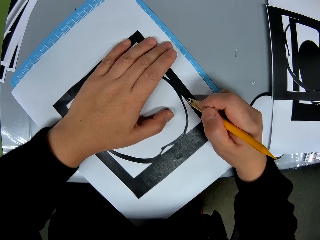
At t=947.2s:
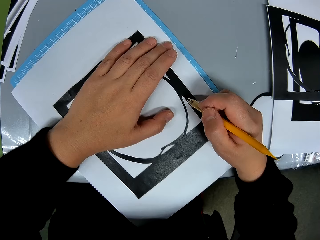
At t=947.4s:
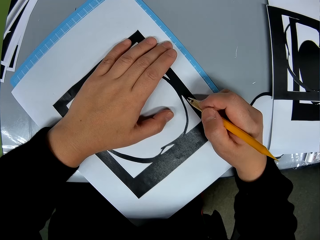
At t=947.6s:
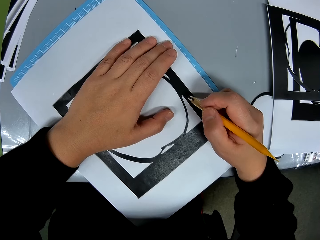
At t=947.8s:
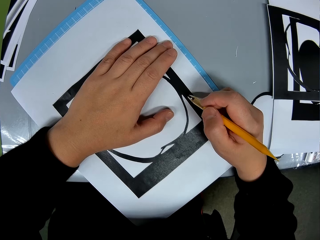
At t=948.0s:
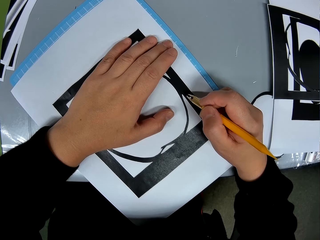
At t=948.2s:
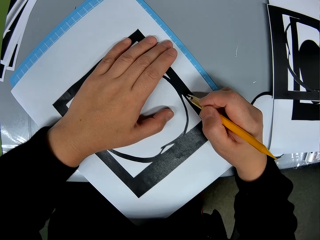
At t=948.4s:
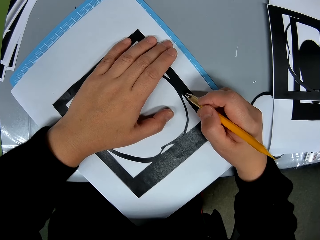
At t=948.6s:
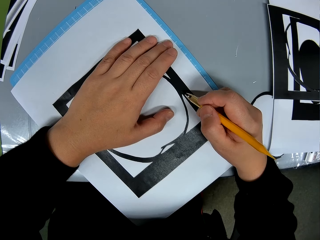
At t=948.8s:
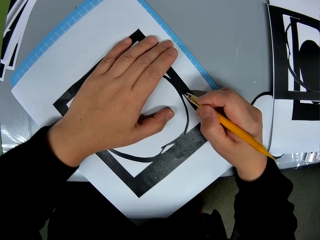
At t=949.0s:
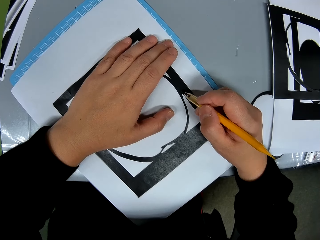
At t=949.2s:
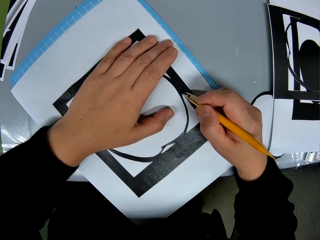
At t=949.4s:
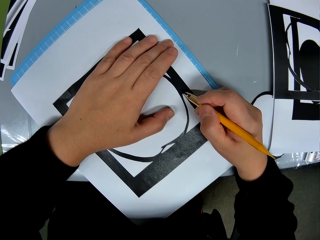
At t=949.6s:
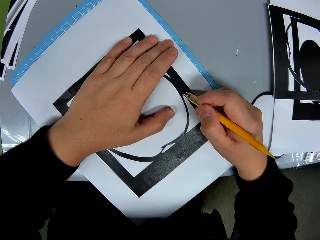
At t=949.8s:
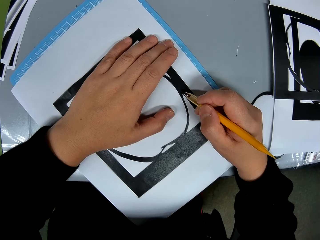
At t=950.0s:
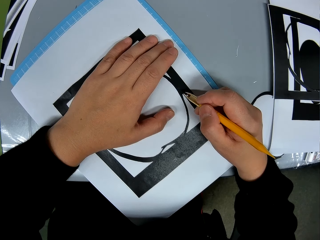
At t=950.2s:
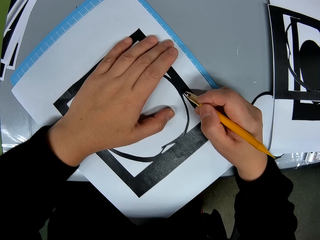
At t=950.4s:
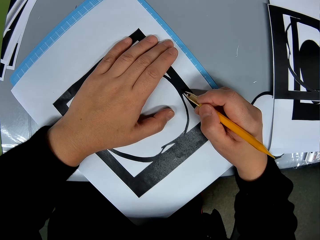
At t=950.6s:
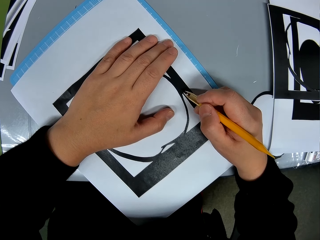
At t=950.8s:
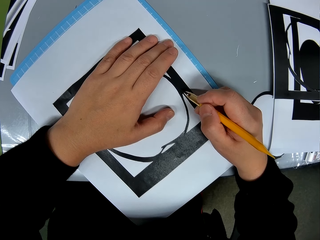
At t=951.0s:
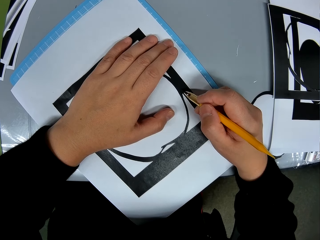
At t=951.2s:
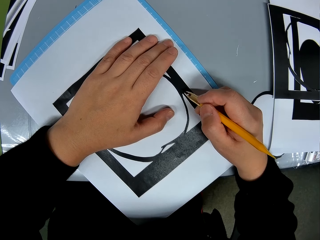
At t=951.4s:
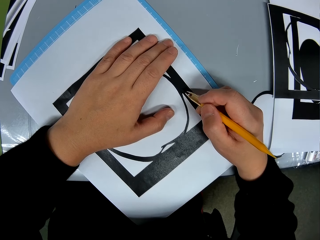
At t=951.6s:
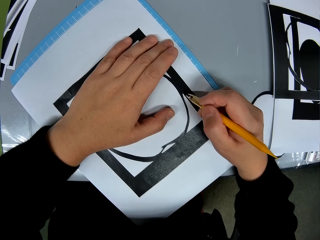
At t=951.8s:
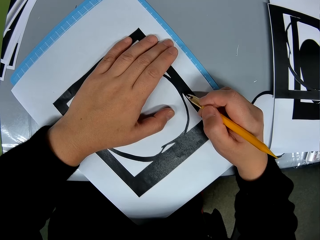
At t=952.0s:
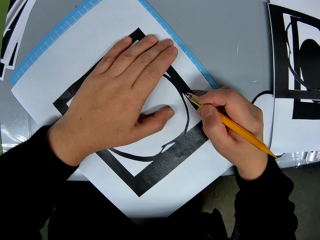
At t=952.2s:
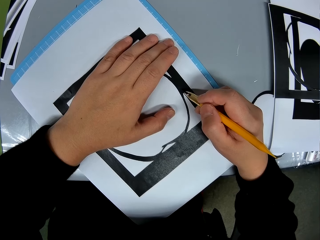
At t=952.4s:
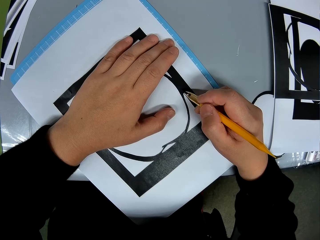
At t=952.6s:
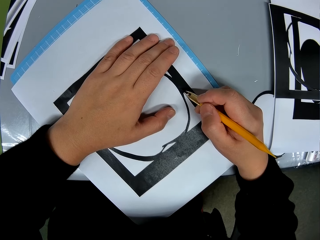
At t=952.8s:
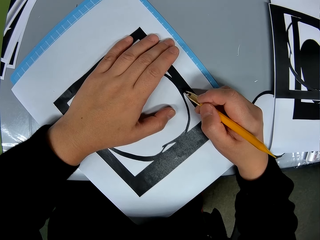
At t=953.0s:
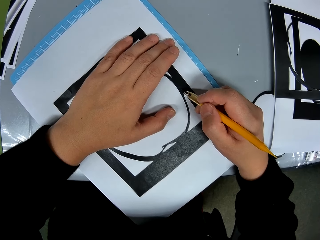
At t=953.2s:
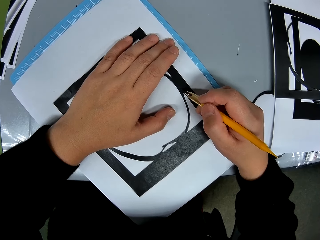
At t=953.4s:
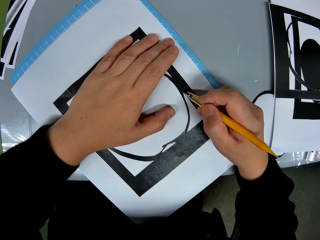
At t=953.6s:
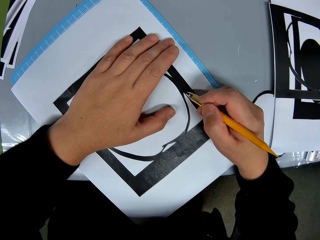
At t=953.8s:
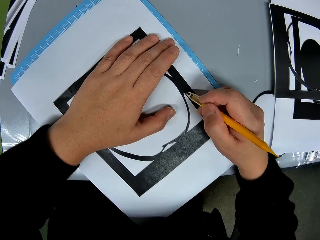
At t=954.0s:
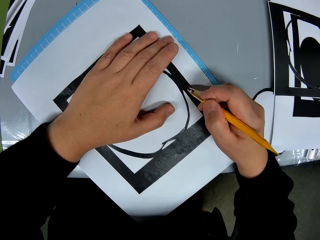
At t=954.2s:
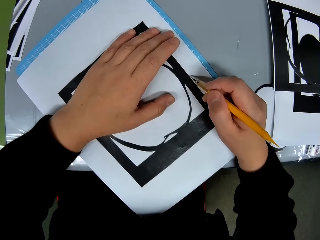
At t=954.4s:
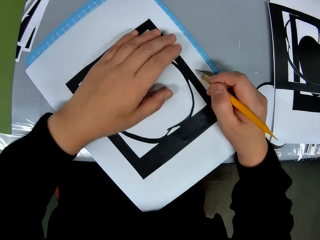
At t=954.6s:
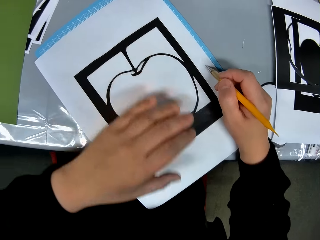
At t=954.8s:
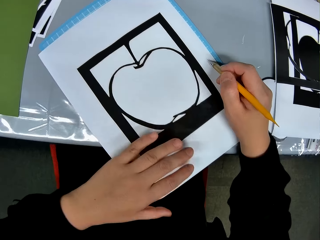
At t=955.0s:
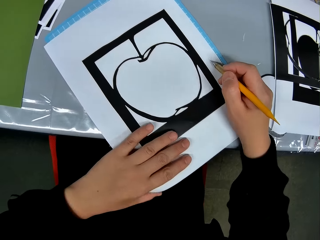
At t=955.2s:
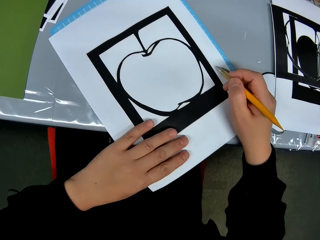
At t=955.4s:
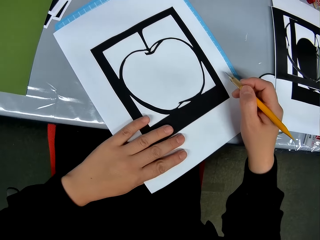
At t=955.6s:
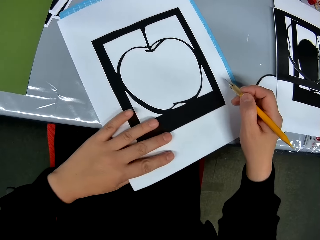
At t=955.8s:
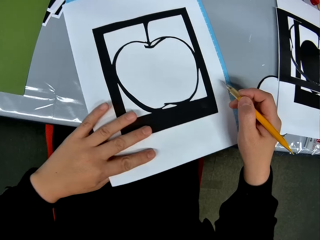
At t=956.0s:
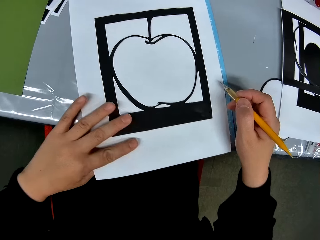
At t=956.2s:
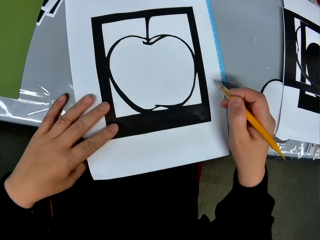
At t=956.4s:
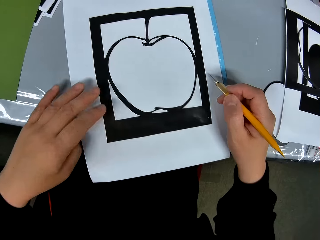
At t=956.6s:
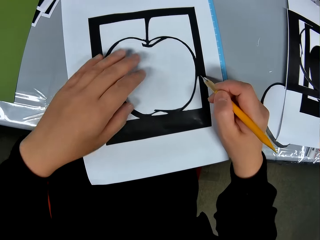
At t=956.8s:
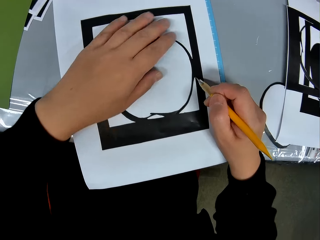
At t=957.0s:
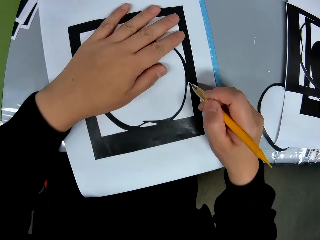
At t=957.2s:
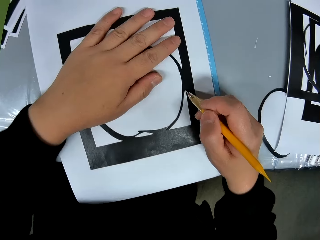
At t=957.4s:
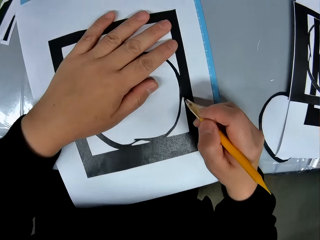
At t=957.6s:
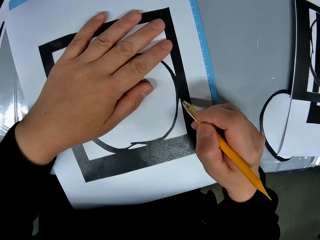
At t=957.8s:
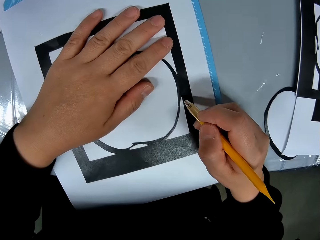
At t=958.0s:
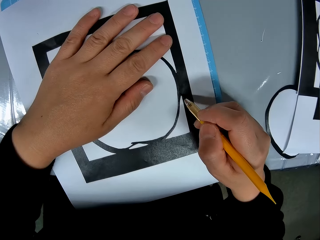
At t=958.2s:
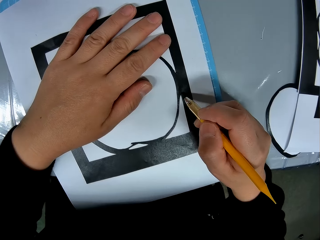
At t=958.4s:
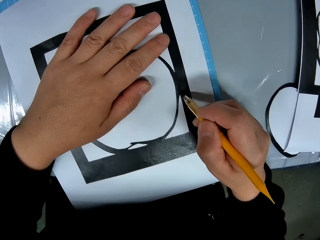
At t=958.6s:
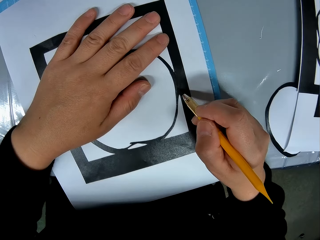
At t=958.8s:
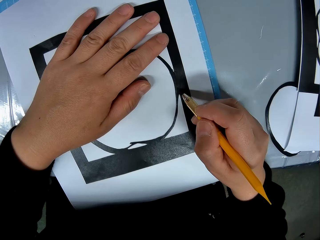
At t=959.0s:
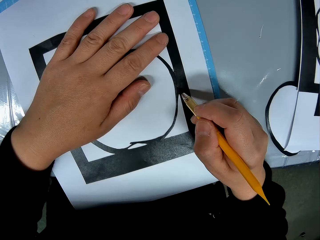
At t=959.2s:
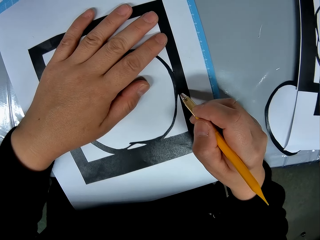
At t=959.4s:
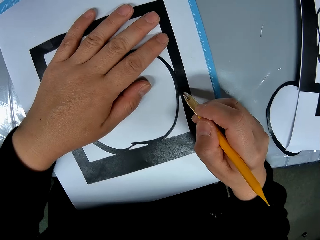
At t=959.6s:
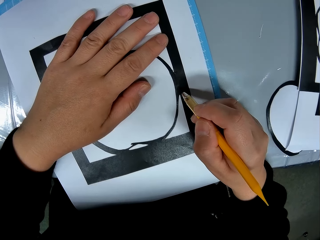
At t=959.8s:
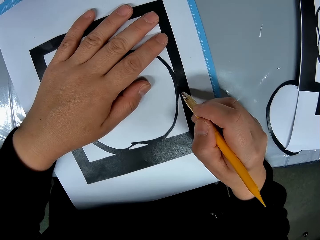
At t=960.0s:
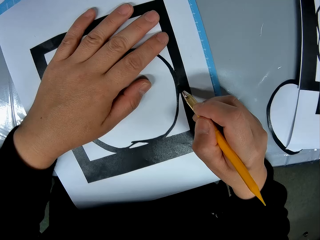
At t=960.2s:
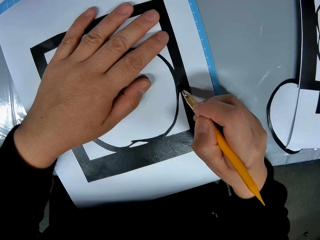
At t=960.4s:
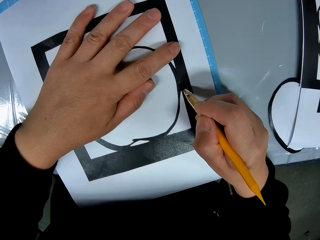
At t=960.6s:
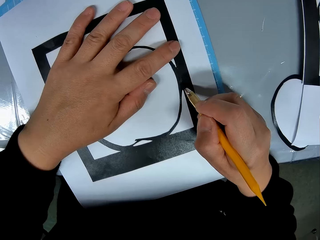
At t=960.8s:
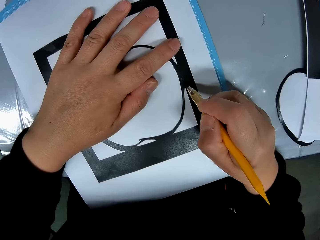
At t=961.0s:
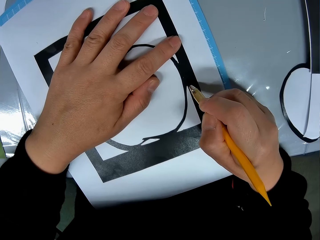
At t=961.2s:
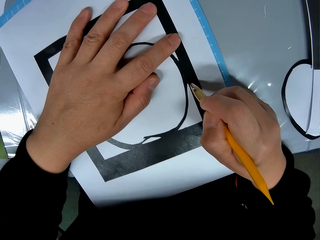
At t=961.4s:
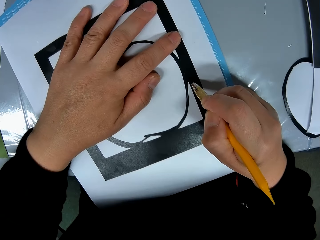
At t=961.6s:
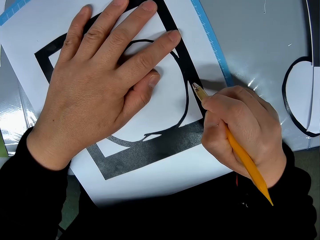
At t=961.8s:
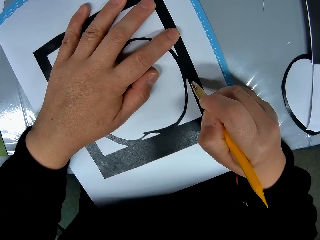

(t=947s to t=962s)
The camera wearer adjusts the placement of the drawing book on the table with a hand. They move a hand on a piece of drawing paper. They cut out the shape of the object on the drawing book with the cutter.

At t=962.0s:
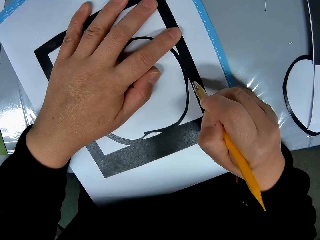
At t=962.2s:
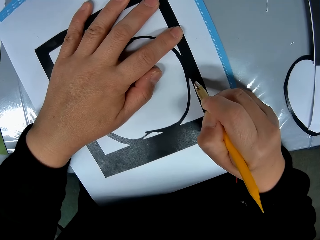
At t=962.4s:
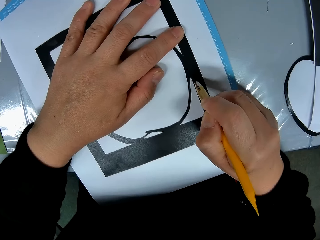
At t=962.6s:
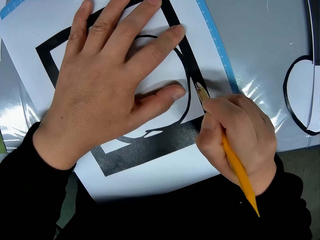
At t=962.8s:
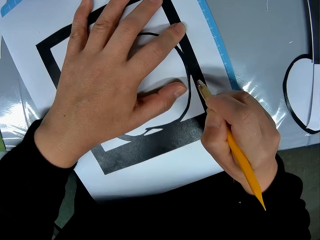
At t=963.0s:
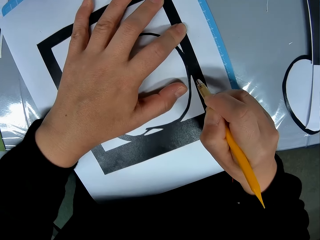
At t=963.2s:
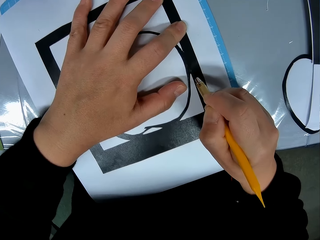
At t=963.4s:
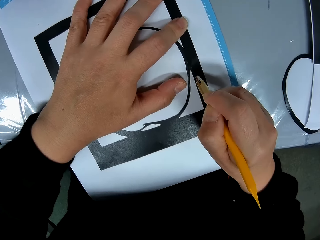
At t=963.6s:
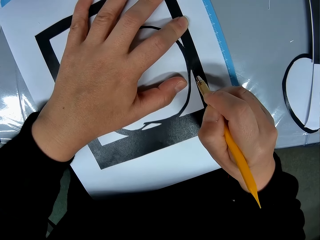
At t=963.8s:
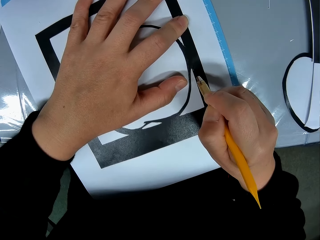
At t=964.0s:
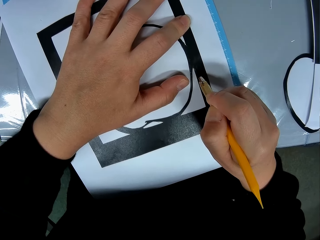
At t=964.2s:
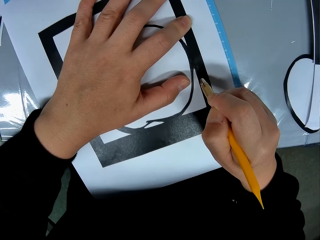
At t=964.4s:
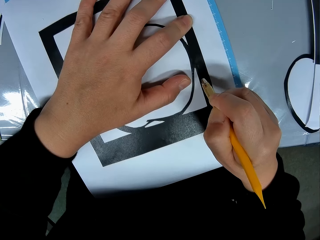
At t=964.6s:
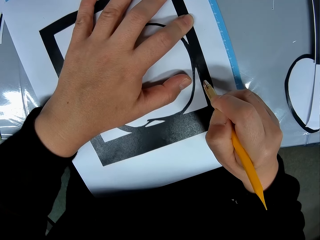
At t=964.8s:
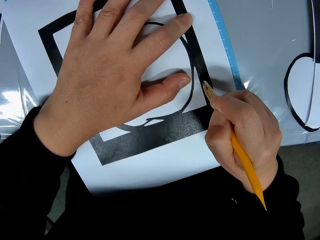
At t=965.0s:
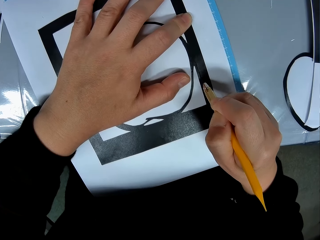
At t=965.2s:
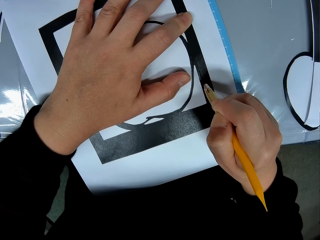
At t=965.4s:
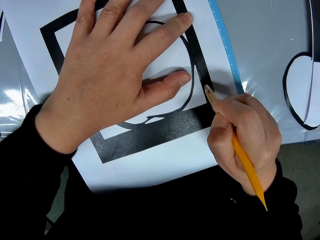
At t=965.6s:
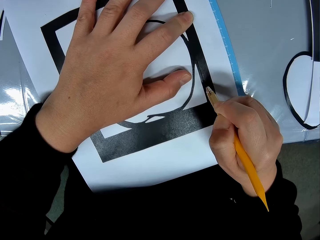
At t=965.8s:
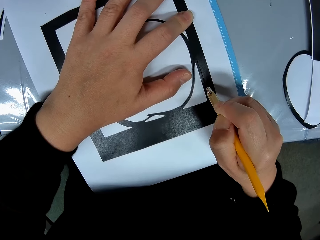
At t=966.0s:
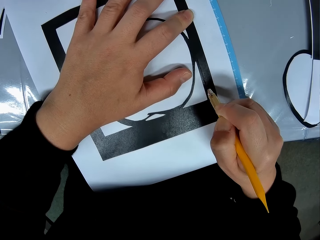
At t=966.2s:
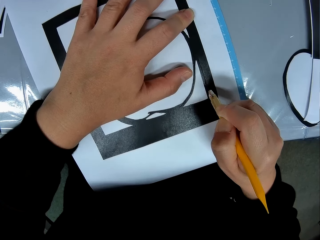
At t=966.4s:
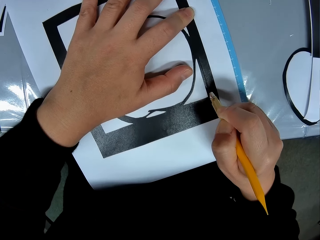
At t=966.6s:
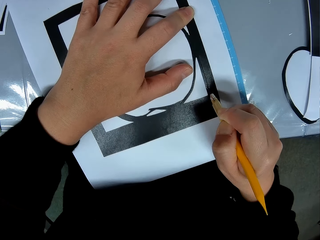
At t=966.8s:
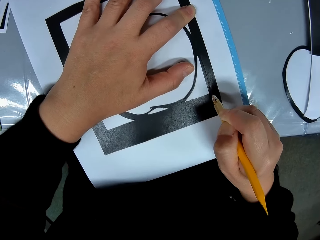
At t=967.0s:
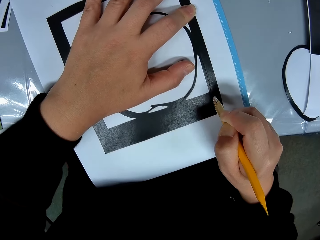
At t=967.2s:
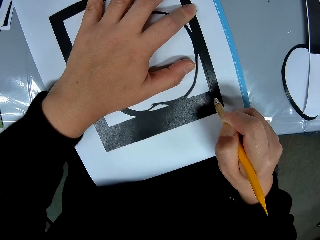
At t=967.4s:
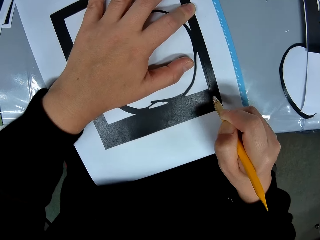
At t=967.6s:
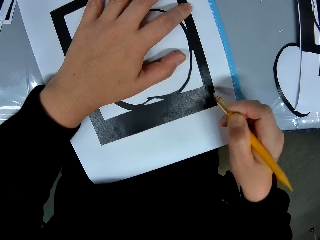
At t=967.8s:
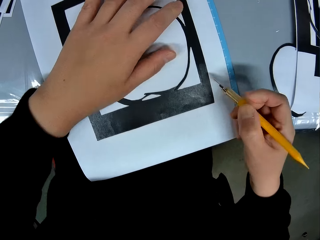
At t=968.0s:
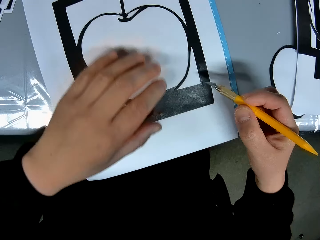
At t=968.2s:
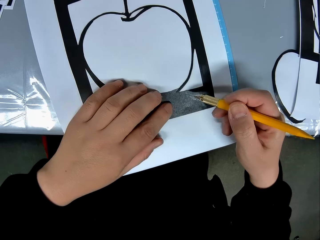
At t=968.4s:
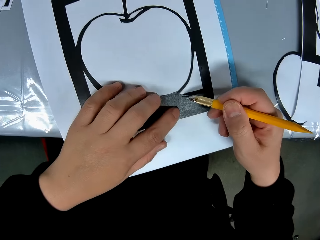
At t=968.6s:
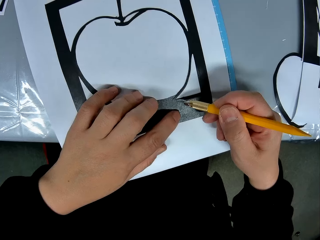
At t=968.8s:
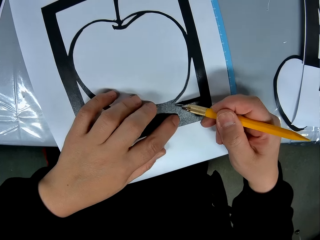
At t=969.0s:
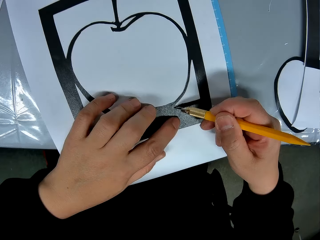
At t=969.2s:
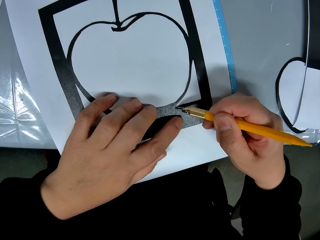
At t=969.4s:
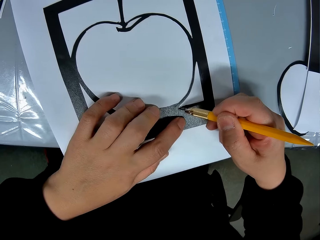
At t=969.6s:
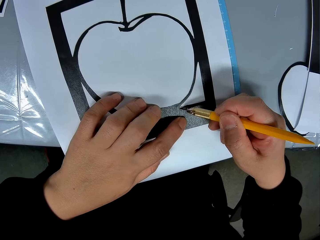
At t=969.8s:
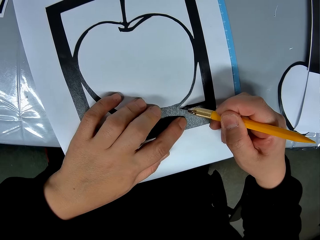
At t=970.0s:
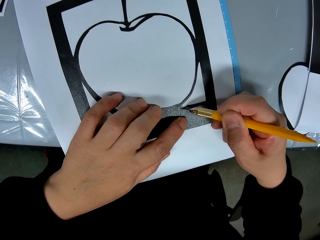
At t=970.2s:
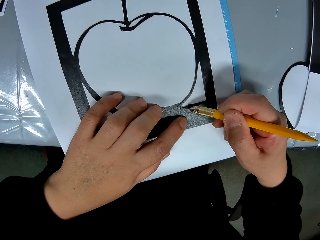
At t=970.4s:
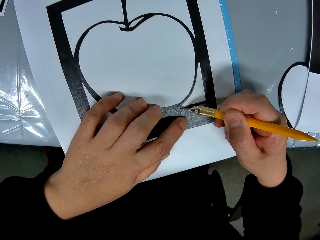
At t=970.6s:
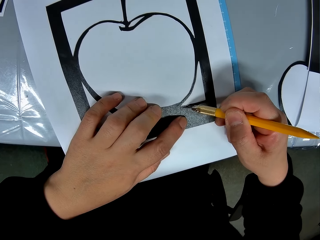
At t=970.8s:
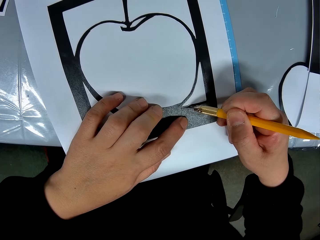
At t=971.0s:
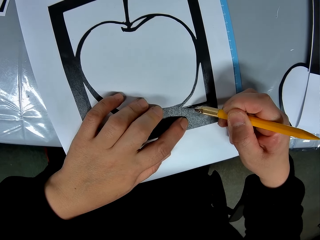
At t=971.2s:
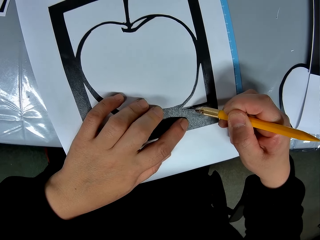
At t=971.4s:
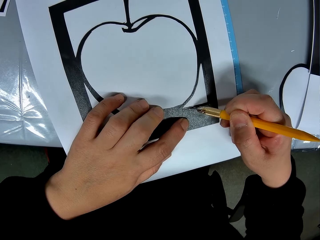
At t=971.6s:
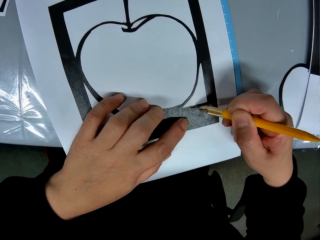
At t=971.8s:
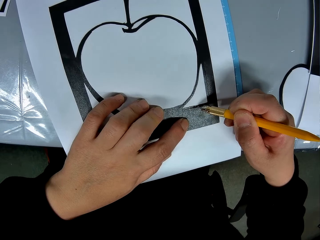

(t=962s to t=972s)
The camera wearer moves a hand on a piece of drawing paper. They cut the piece of drawing paper with a craft knife.
